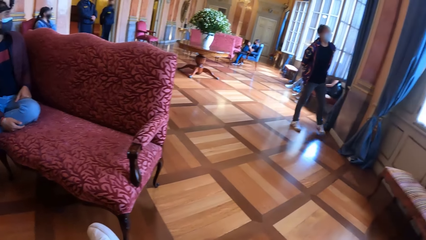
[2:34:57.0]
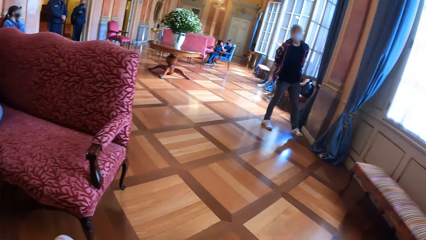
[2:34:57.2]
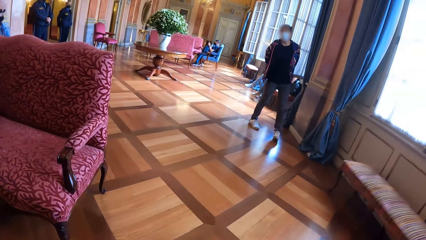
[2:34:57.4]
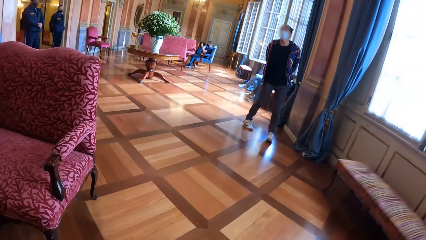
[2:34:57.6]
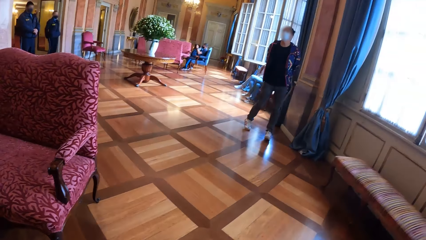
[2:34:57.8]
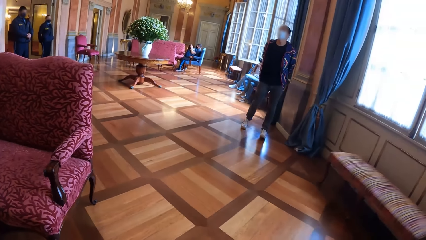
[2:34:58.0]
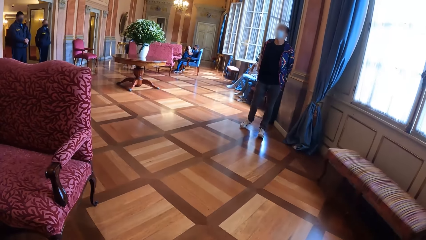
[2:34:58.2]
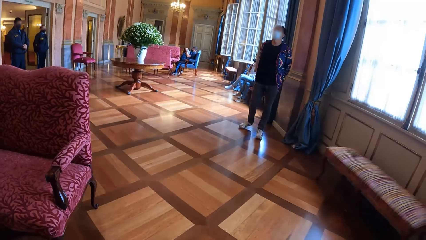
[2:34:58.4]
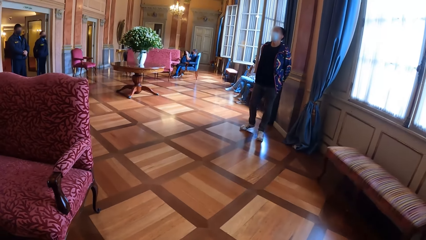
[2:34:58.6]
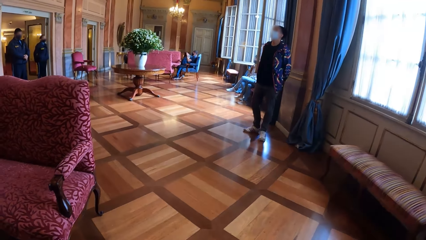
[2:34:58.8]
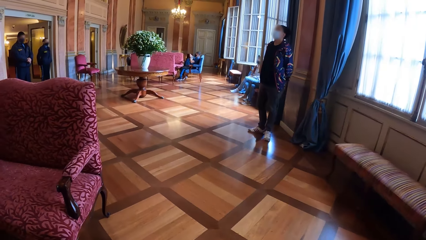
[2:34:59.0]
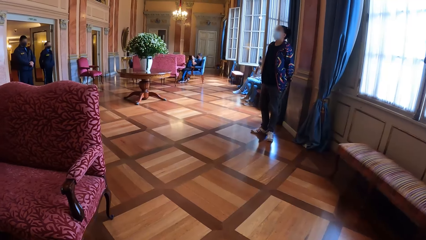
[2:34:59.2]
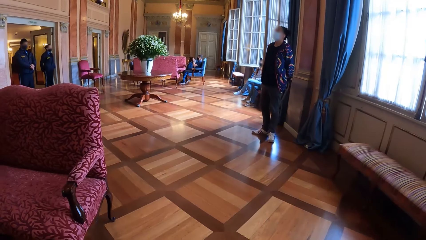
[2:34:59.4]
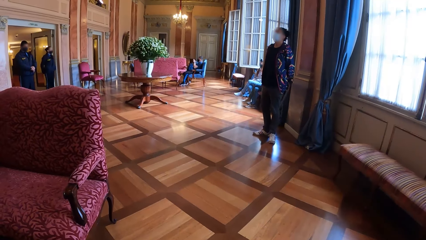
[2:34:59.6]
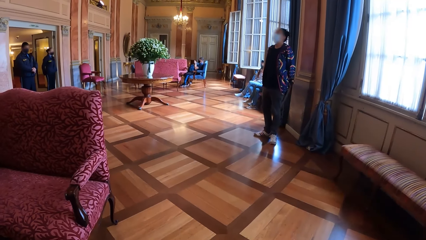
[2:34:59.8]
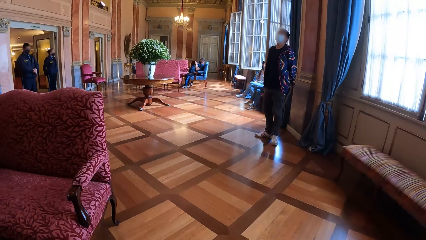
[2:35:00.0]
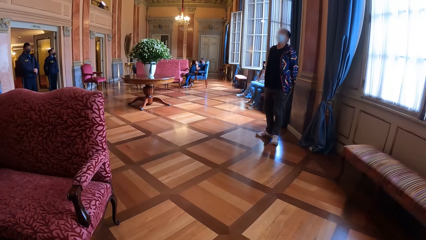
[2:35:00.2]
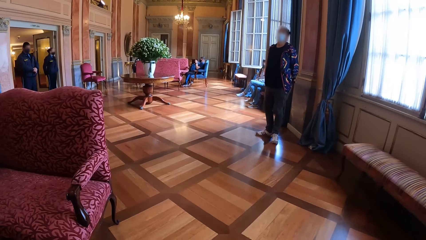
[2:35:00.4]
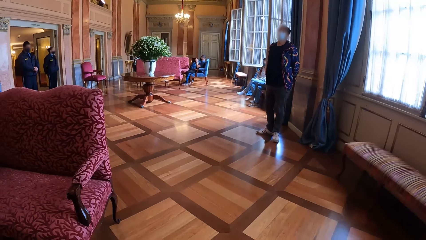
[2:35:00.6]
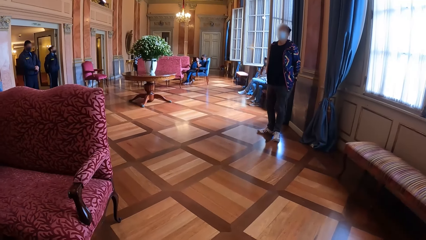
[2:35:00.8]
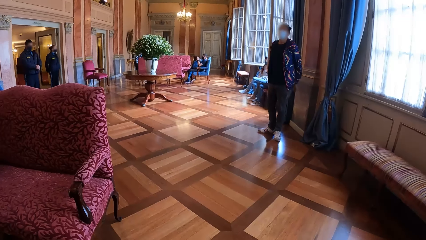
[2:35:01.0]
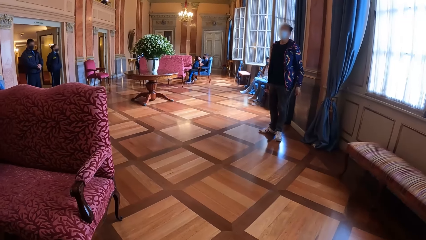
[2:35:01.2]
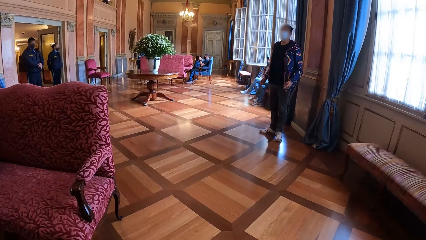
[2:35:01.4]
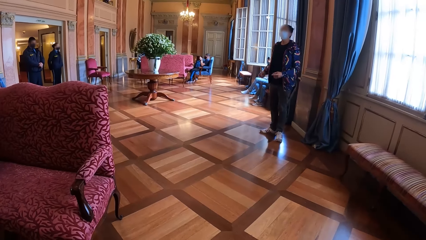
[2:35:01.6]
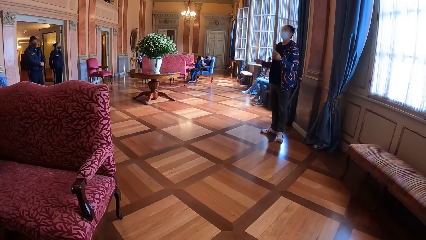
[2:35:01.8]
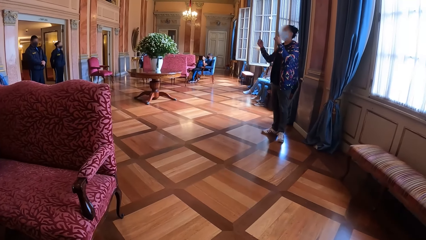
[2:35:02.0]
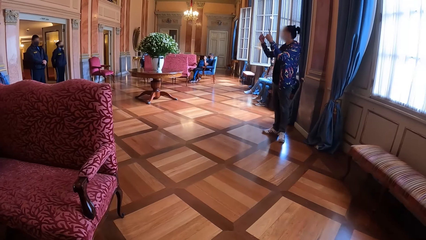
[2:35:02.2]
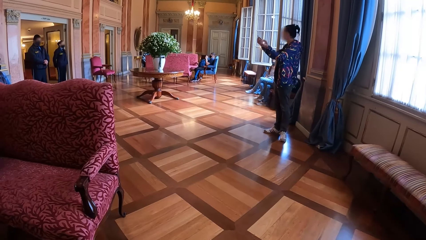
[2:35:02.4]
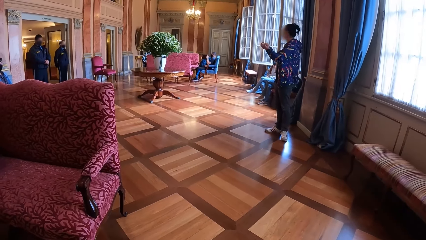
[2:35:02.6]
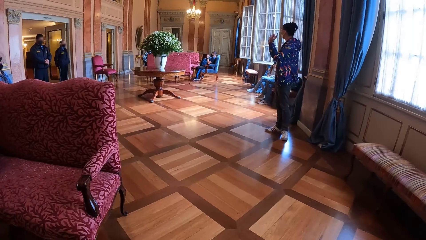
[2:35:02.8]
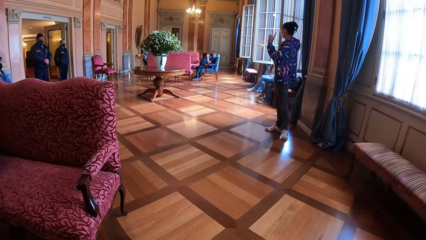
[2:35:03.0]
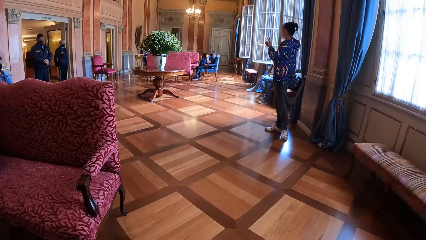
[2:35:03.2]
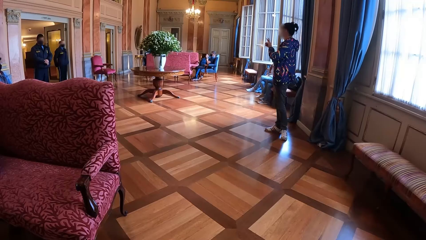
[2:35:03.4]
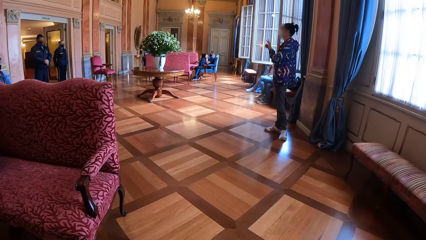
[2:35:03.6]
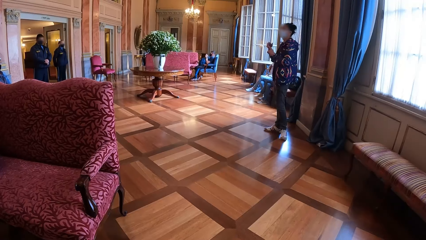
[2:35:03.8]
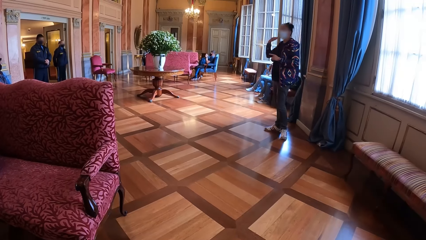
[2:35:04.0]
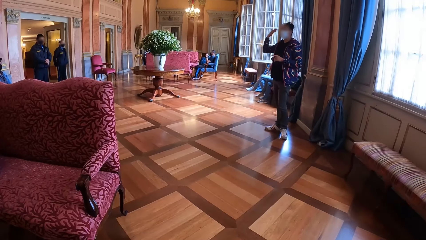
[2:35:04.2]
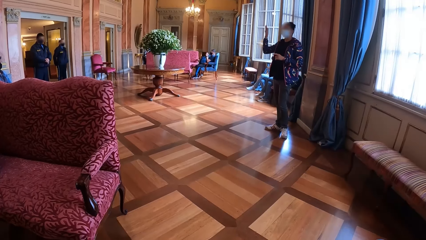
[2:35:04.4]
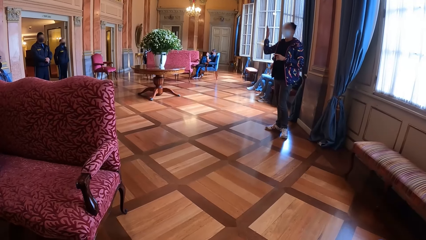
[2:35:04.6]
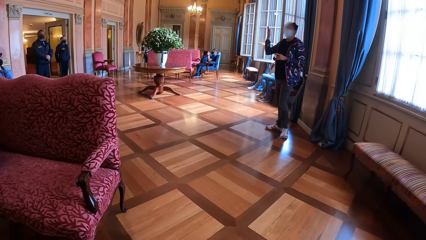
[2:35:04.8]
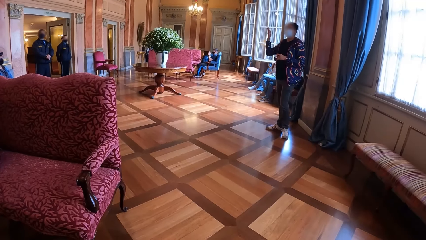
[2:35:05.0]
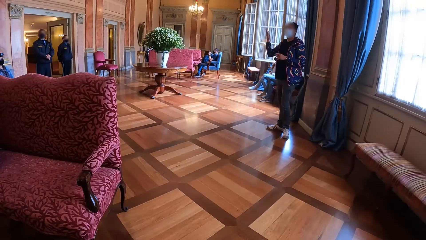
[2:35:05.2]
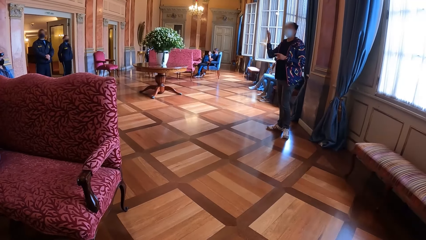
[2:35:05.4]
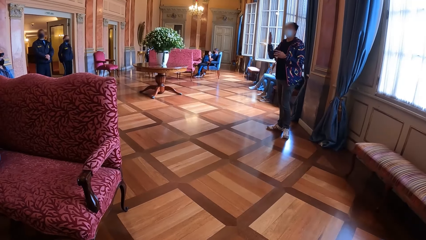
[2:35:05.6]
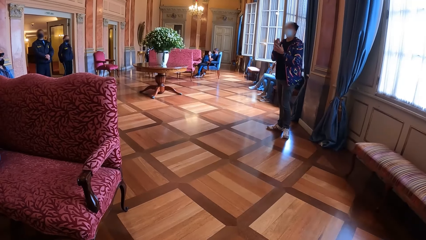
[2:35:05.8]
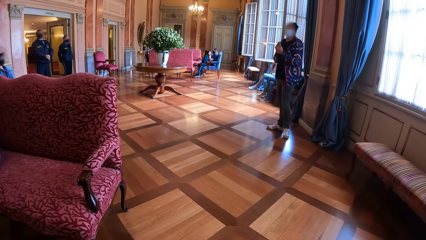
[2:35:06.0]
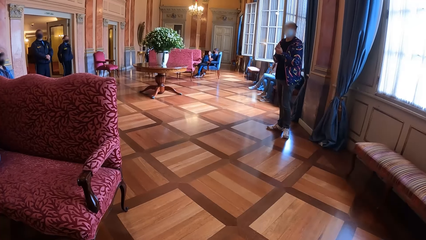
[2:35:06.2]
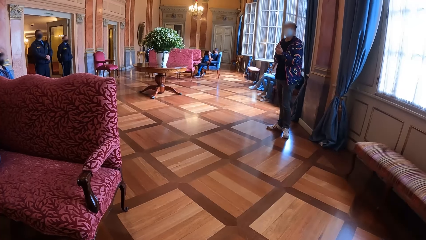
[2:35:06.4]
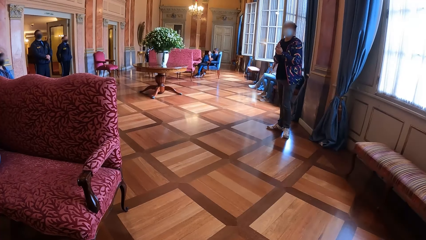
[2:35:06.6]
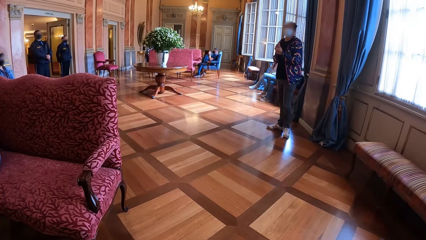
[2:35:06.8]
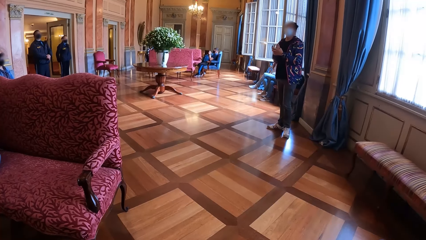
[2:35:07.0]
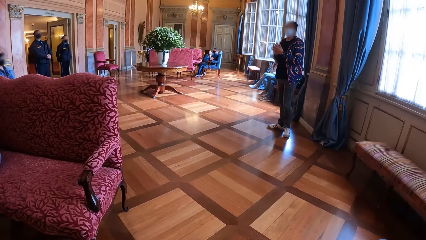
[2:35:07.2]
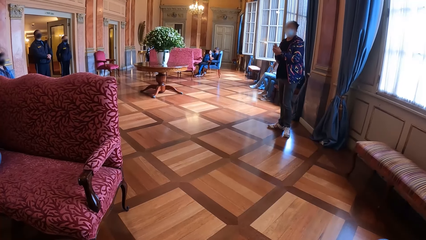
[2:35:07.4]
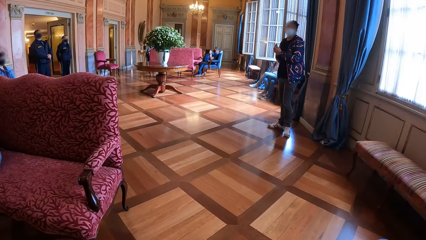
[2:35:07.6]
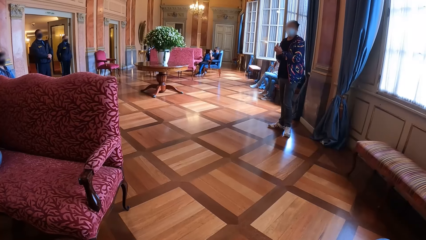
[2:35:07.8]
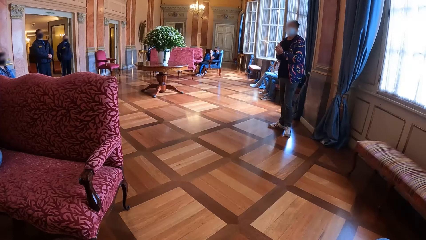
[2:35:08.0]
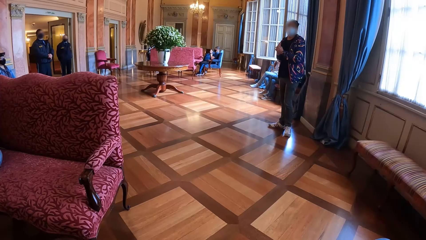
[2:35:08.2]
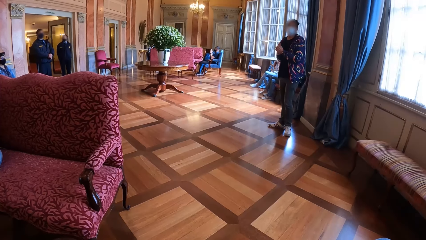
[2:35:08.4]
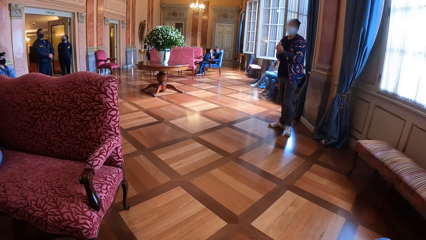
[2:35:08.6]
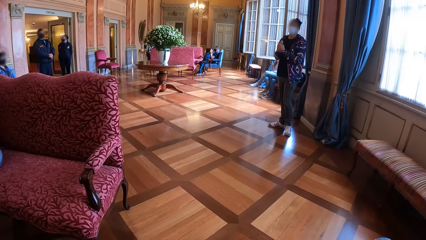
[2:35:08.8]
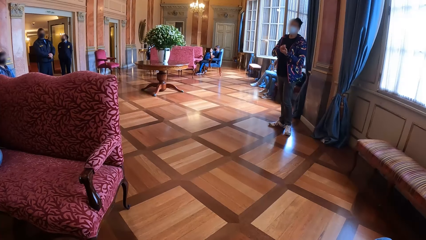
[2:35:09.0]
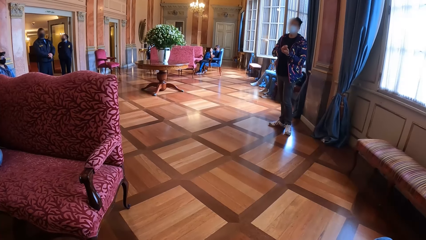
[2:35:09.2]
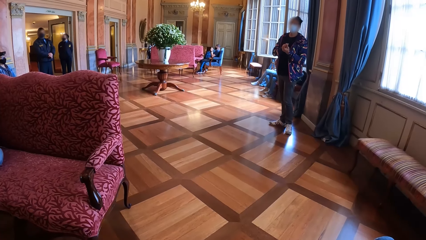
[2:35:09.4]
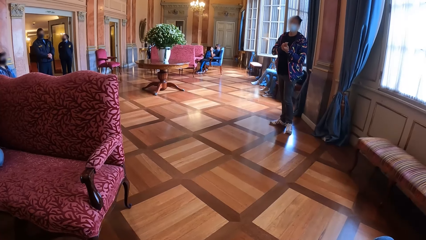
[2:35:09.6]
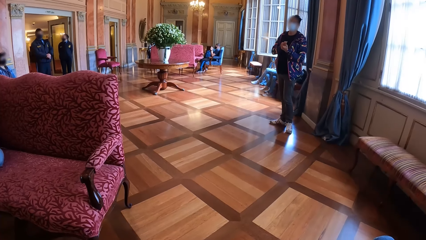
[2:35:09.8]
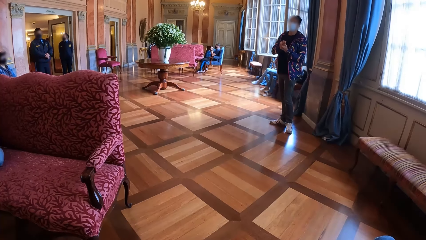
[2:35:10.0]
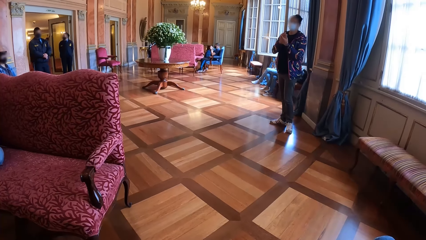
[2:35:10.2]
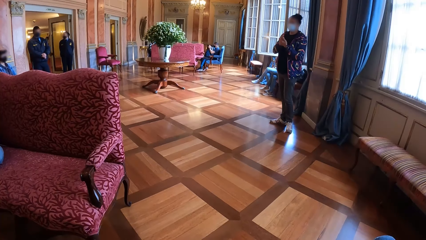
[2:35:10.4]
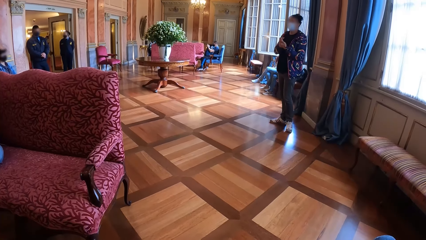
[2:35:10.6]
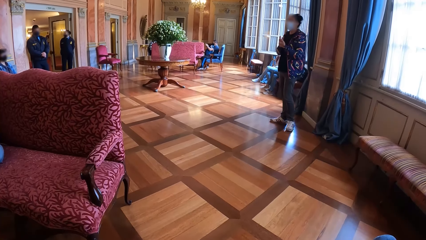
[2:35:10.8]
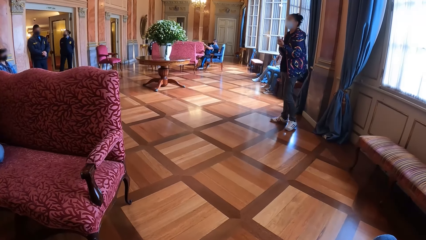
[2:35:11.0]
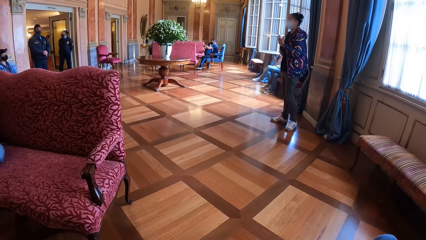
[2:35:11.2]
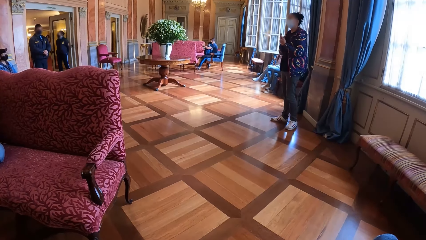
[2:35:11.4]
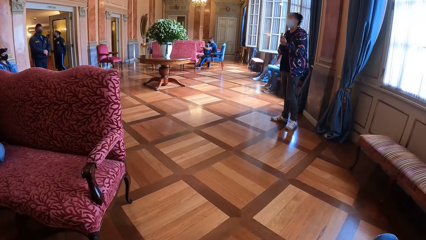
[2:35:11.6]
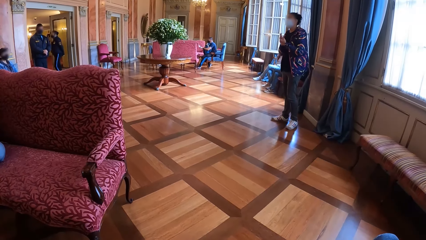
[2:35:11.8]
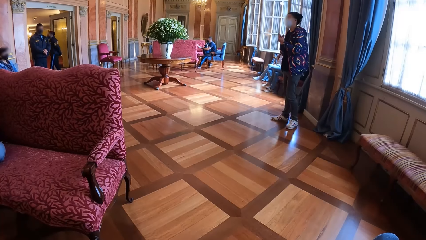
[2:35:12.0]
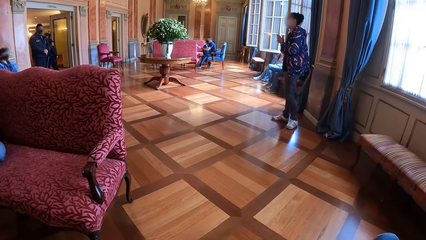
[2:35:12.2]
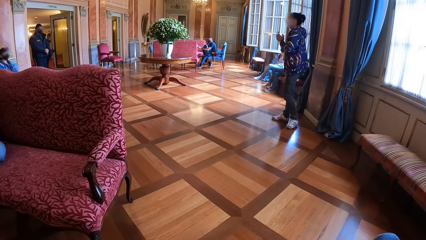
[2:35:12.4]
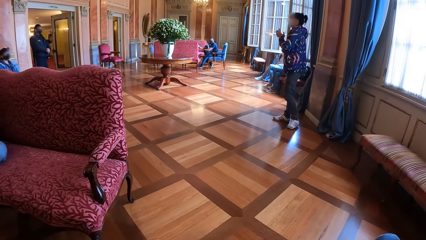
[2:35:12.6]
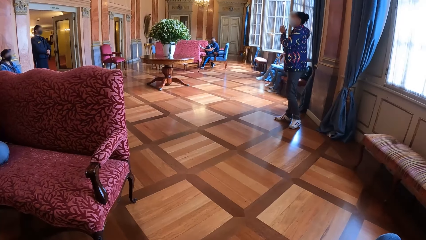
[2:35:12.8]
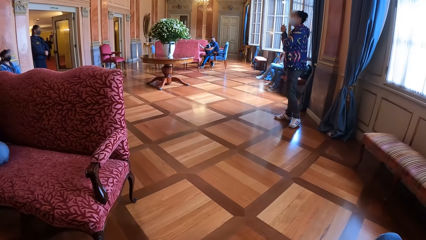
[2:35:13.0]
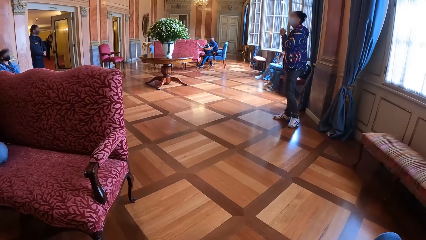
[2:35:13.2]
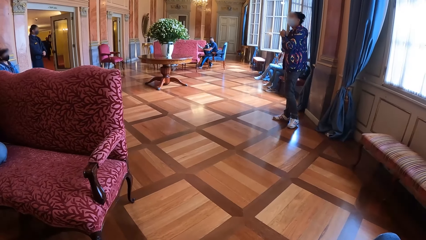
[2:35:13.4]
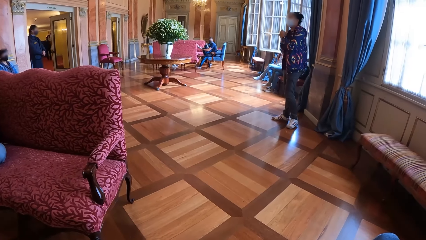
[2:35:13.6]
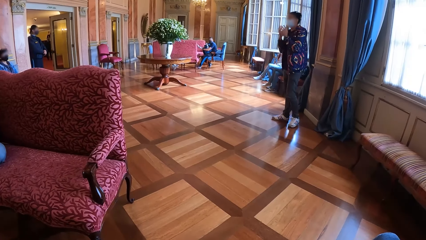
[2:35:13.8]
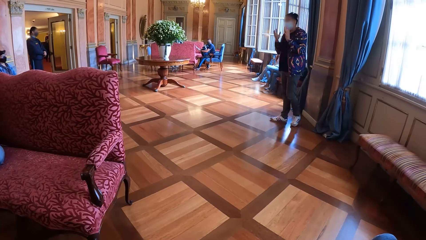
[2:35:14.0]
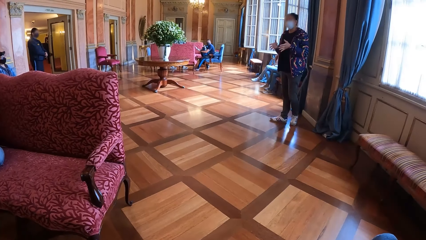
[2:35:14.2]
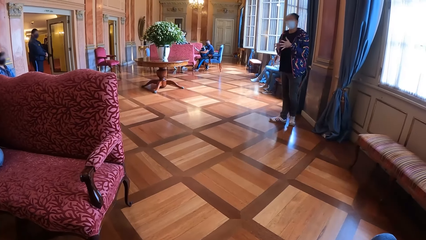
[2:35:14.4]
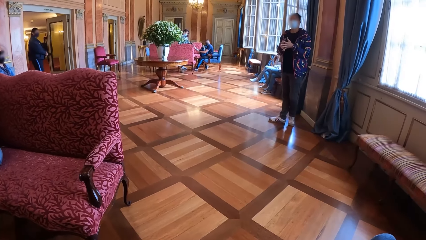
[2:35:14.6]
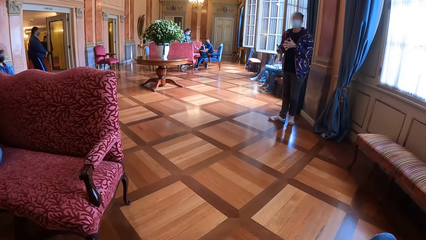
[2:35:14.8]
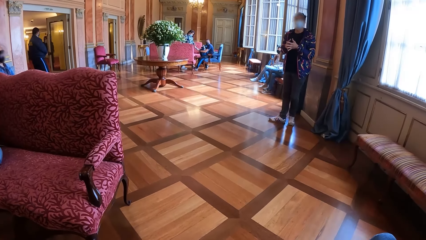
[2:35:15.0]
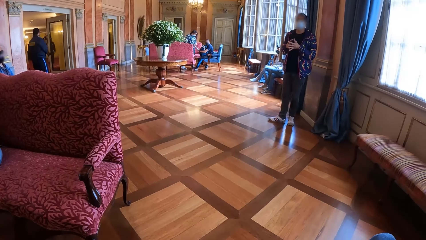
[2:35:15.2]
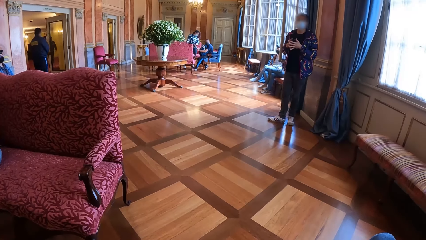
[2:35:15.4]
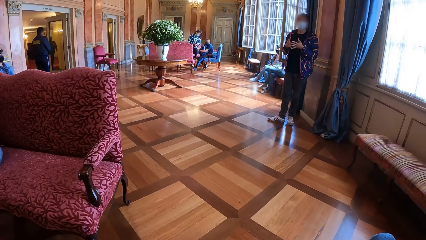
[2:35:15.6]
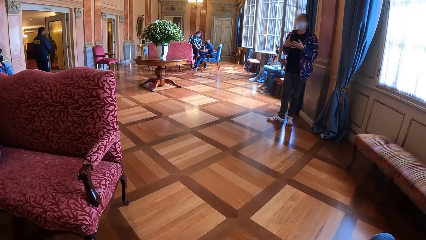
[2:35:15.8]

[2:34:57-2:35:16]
The woman gesticulates with both hands and talks.
